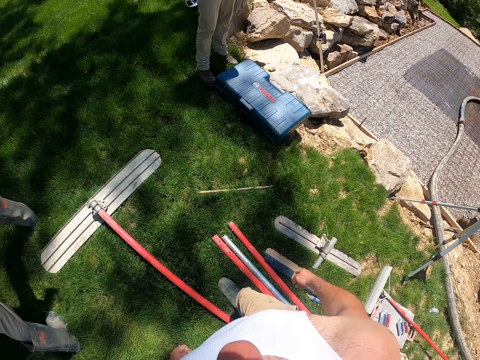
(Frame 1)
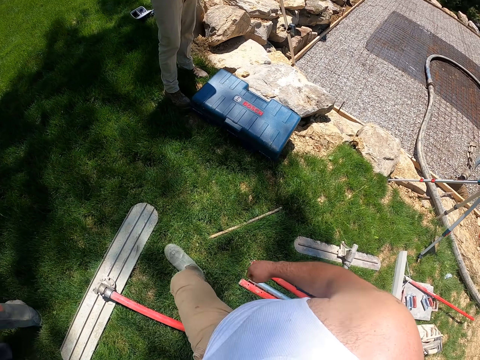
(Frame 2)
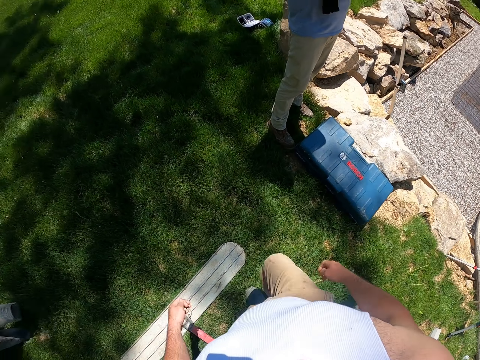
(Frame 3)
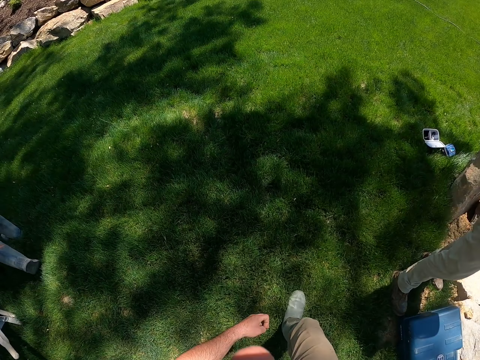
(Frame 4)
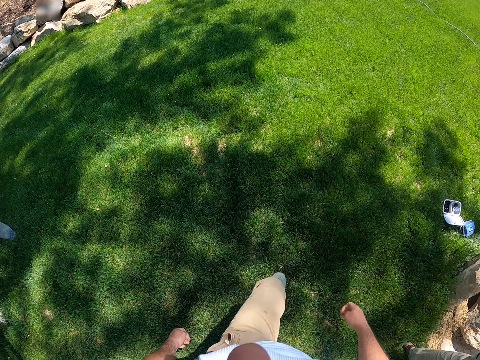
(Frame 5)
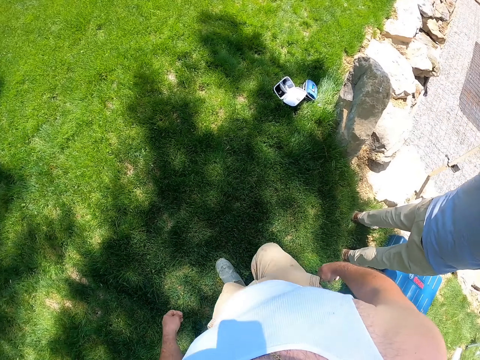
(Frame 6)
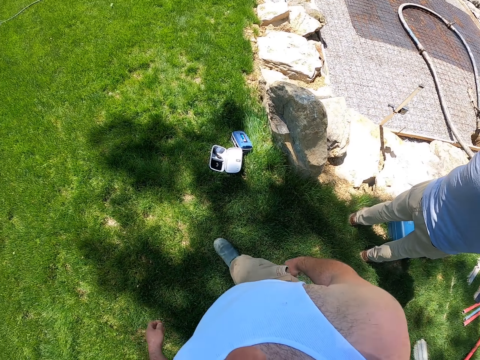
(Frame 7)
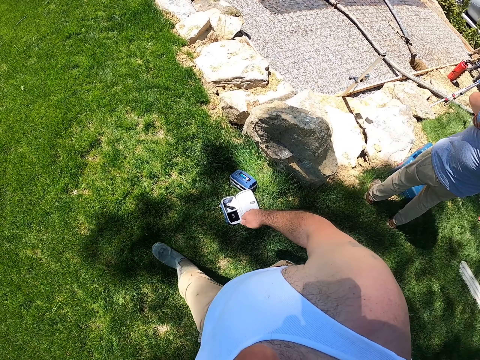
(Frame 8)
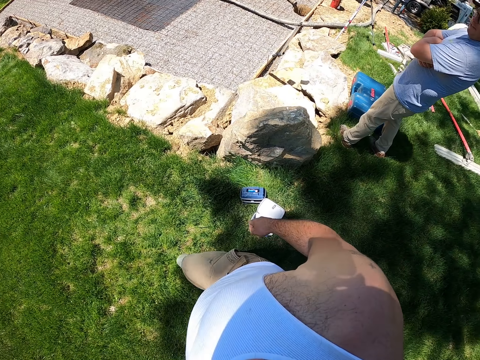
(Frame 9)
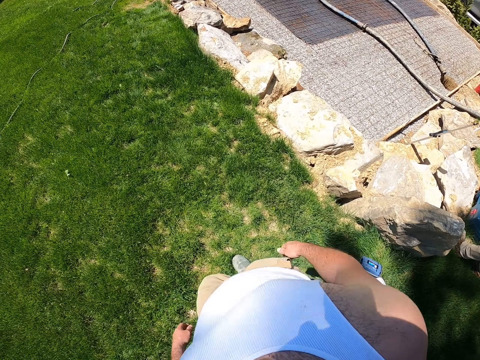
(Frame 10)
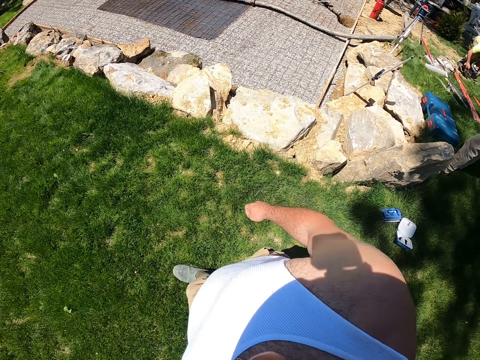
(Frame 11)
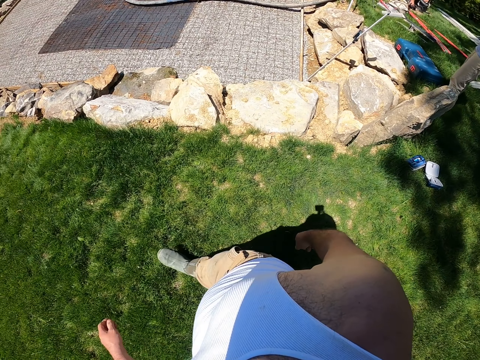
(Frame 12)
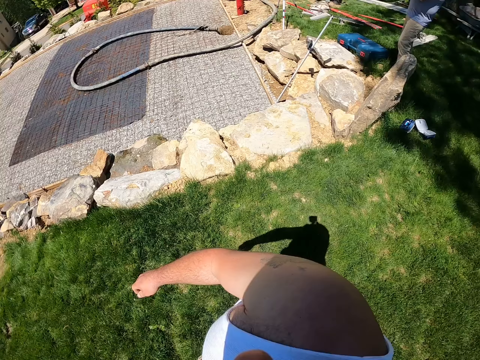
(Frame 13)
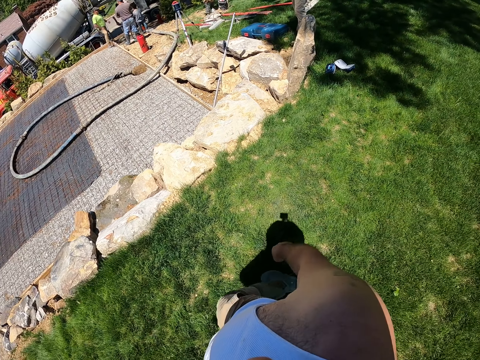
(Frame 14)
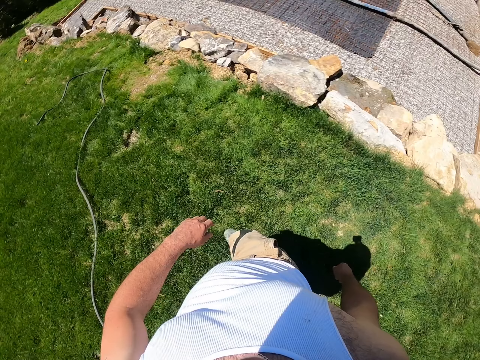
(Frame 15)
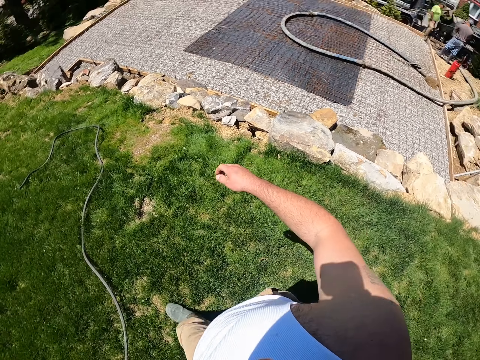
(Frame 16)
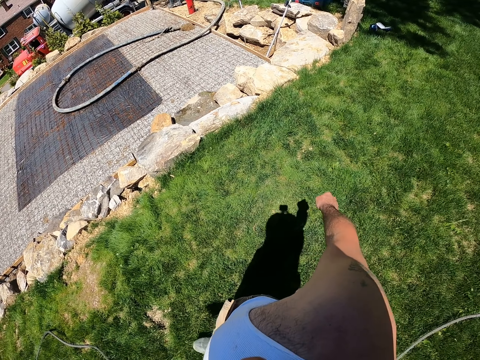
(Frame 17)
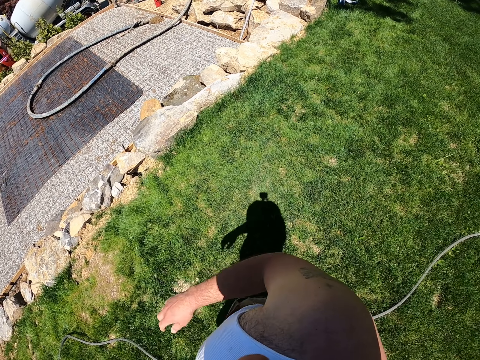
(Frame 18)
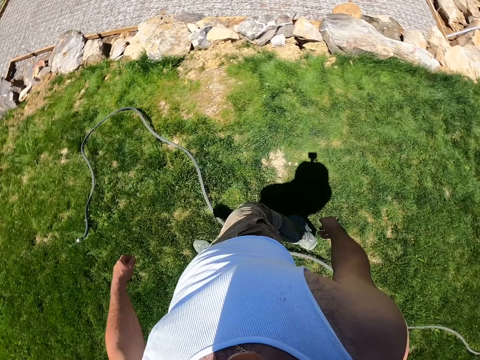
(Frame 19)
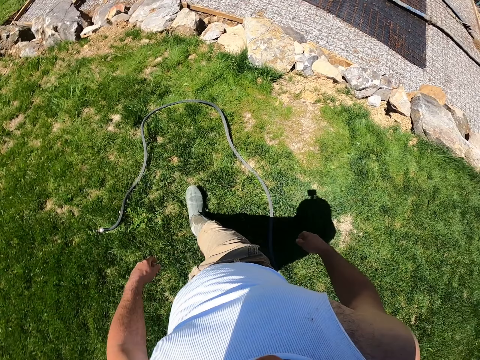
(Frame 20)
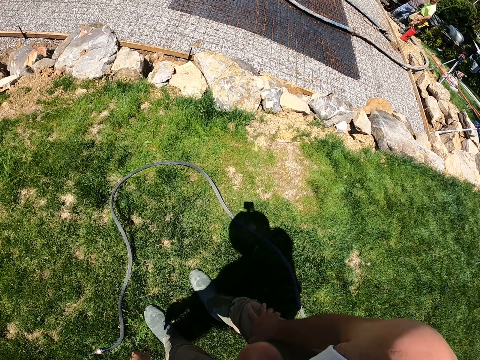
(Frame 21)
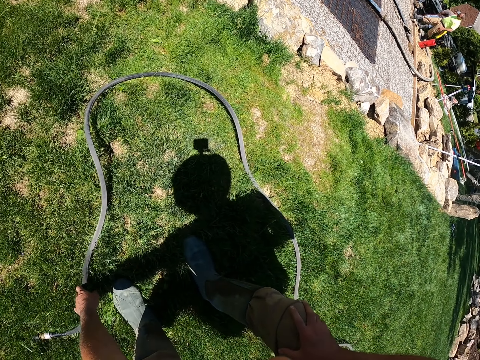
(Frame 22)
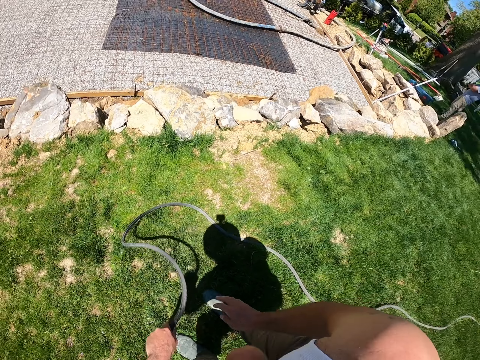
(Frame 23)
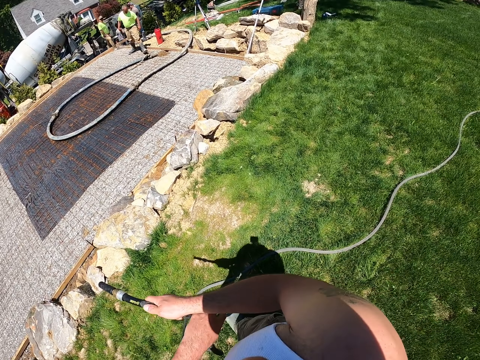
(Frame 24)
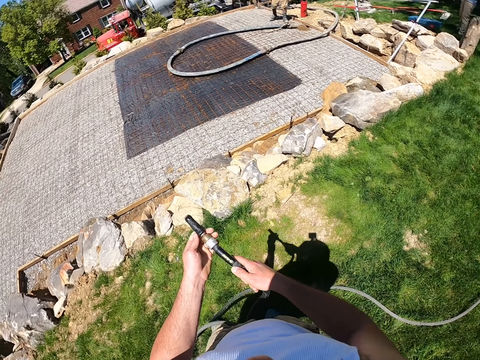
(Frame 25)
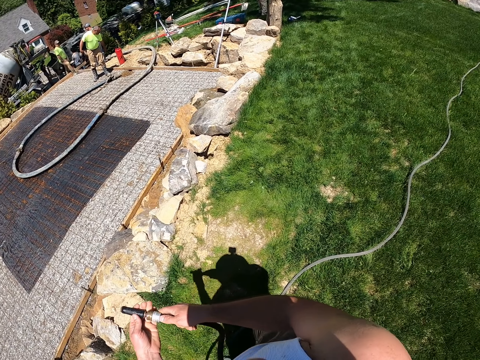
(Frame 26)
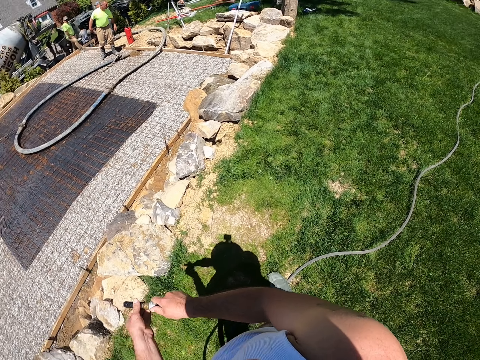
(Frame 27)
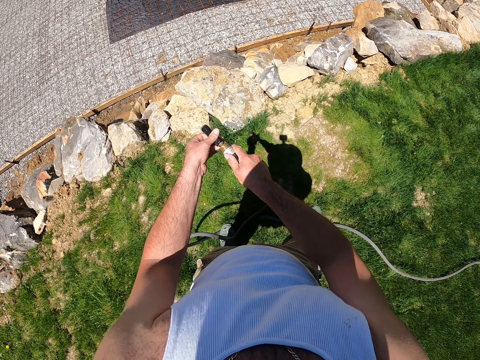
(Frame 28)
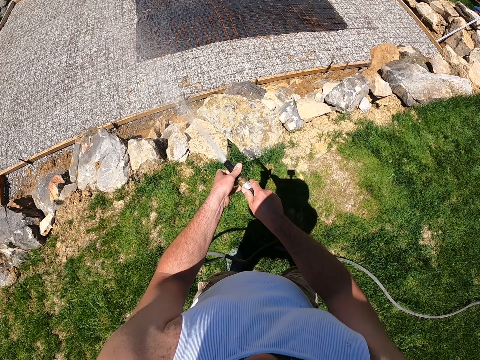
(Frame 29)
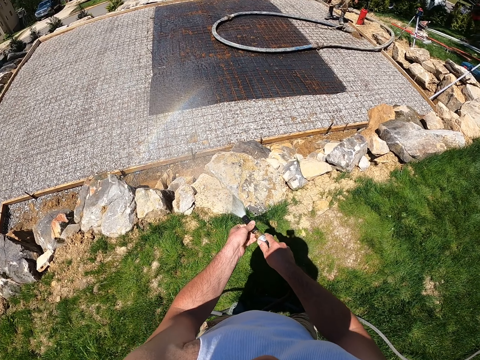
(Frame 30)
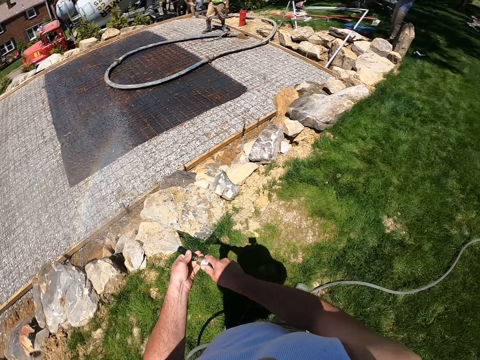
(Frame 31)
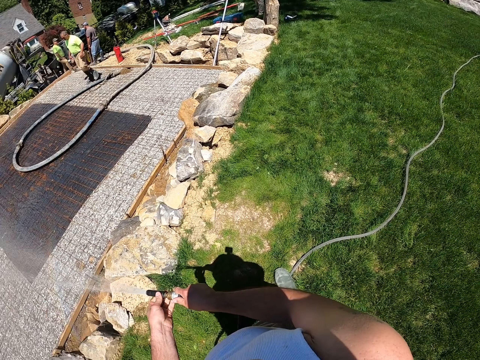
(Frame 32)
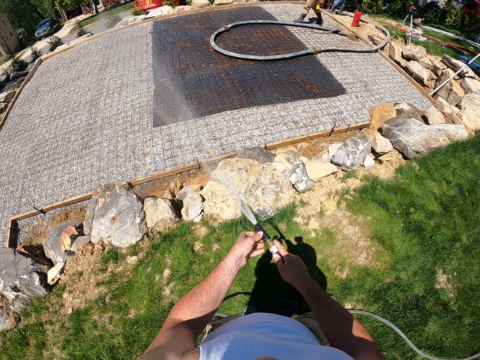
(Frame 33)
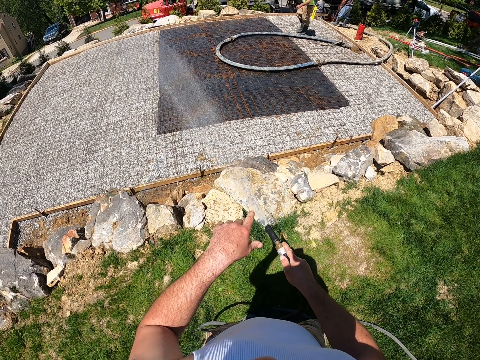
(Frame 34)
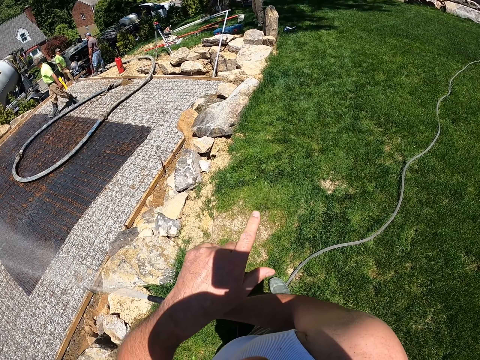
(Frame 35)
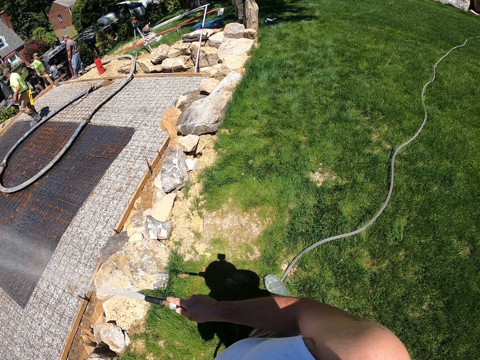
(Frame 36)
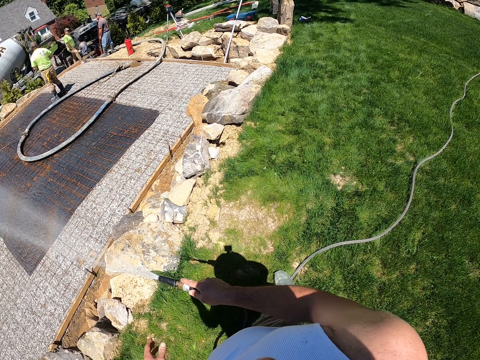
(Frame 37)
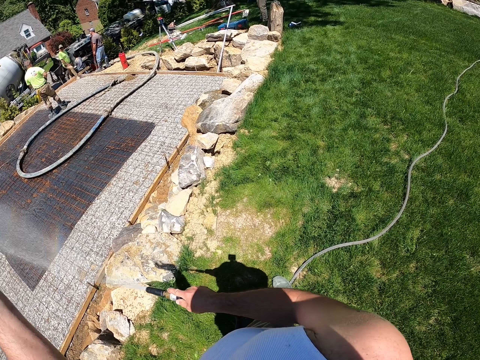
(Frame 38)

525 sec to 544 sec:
The camera wearer picks the pipe from the ground. He opens the hose nozzle of the pipe. He sprays water on the dry slab as he gestures with his hands.

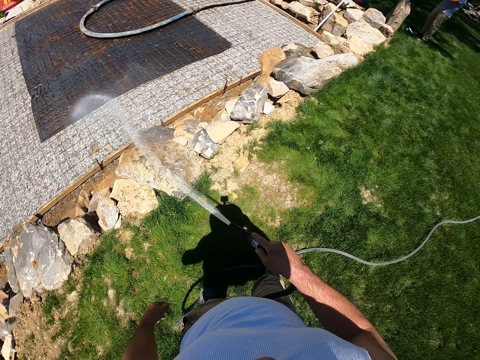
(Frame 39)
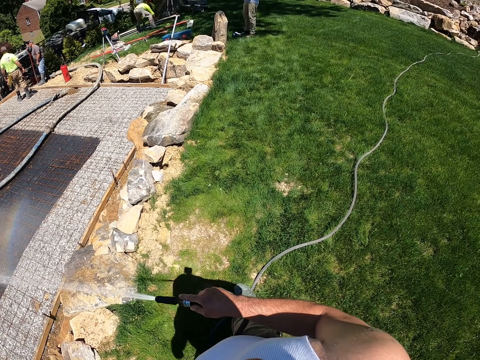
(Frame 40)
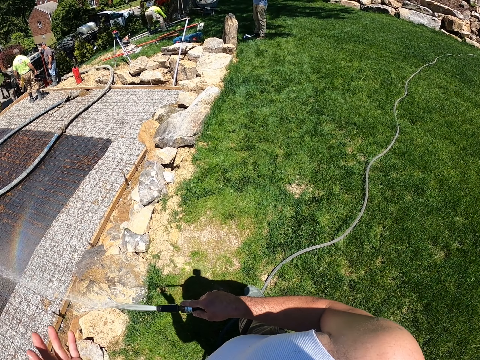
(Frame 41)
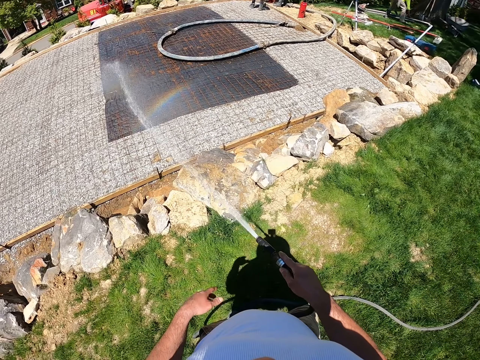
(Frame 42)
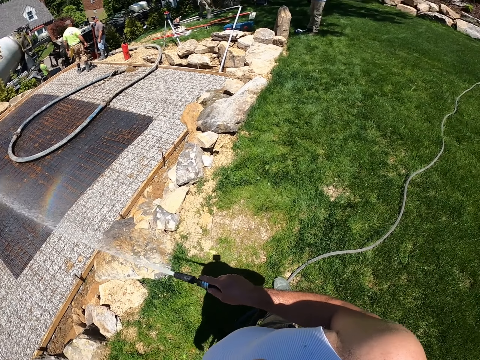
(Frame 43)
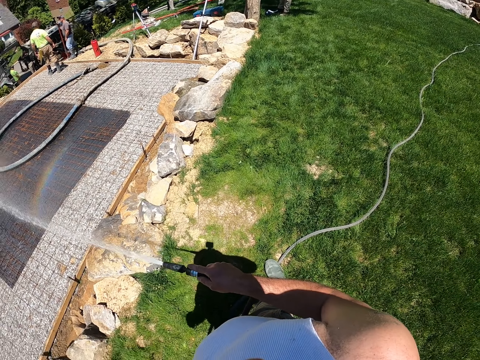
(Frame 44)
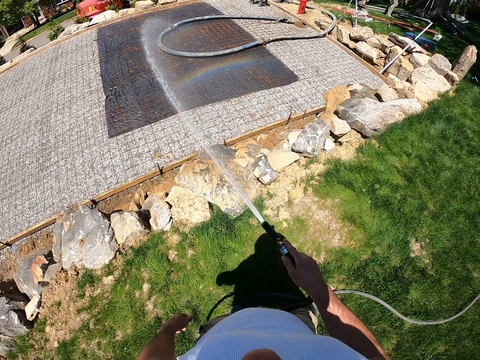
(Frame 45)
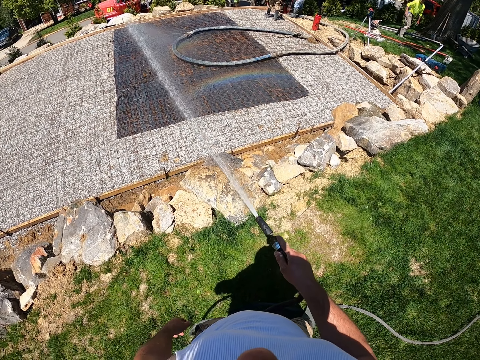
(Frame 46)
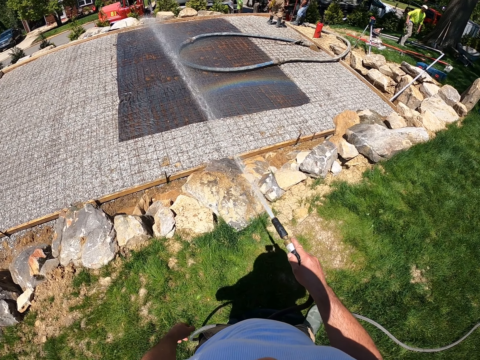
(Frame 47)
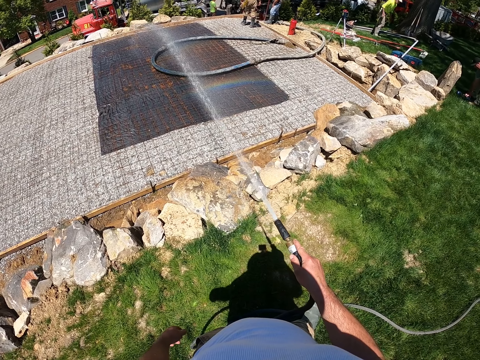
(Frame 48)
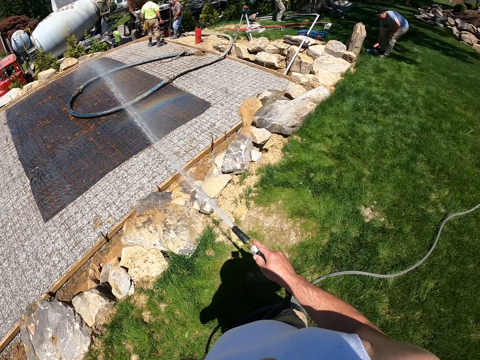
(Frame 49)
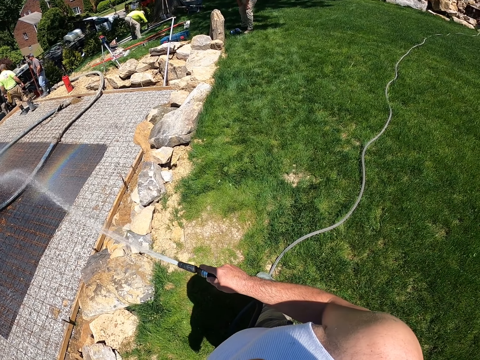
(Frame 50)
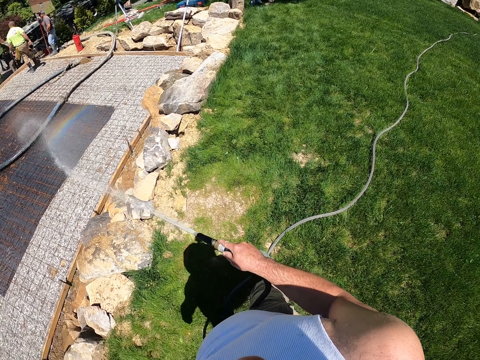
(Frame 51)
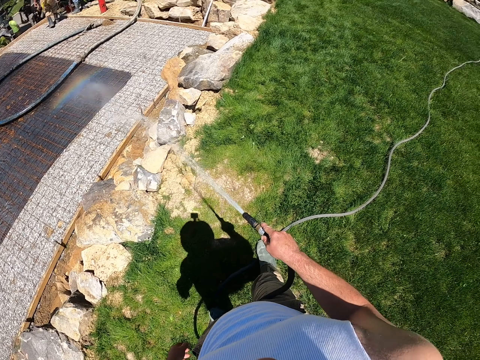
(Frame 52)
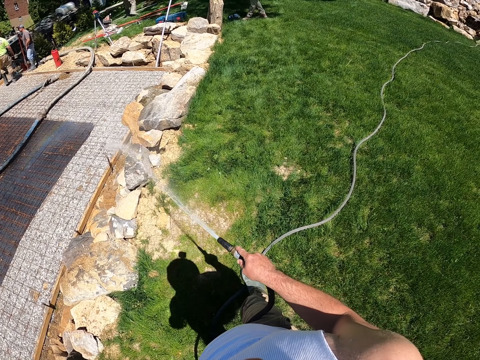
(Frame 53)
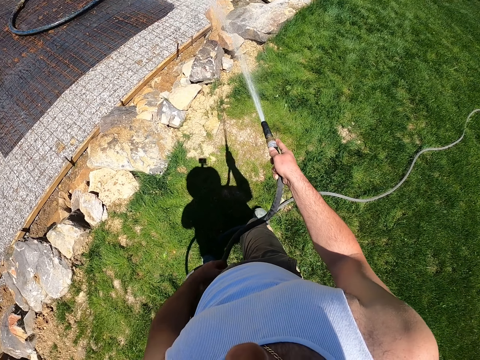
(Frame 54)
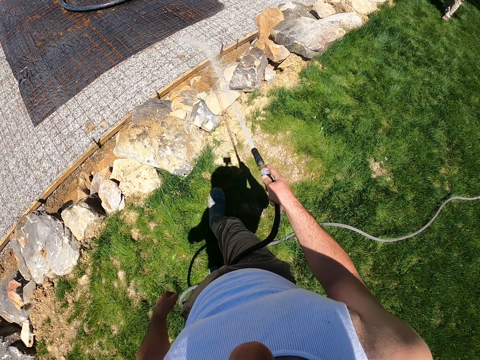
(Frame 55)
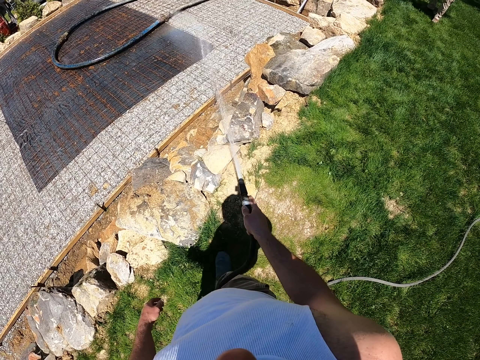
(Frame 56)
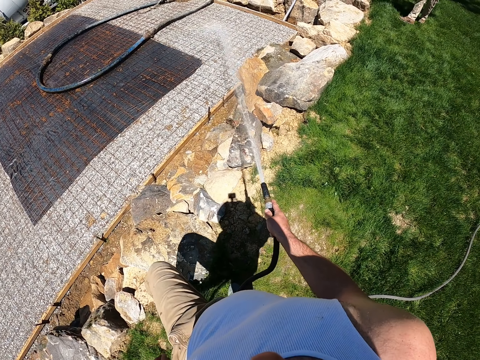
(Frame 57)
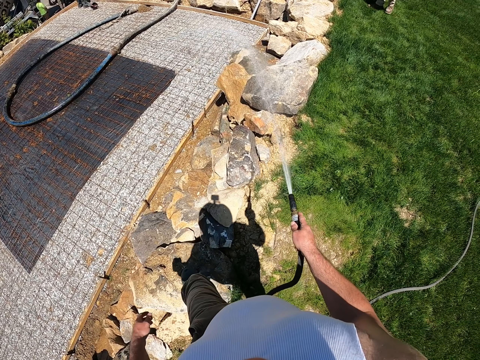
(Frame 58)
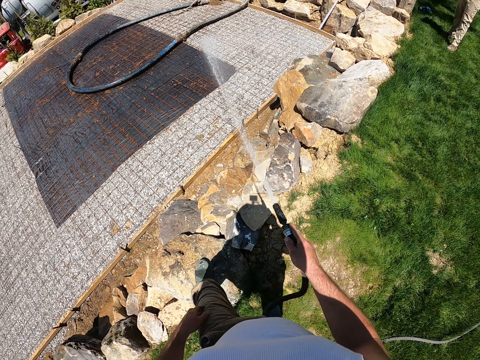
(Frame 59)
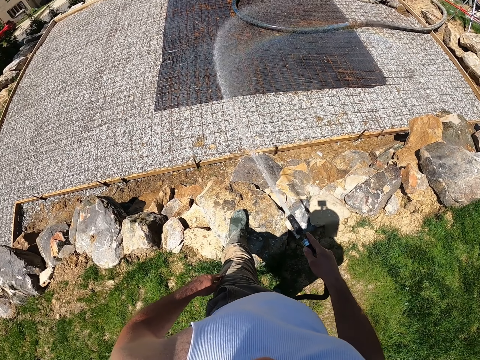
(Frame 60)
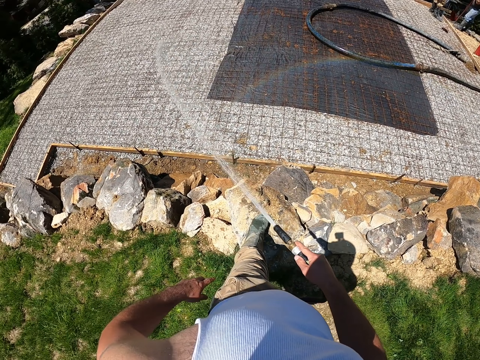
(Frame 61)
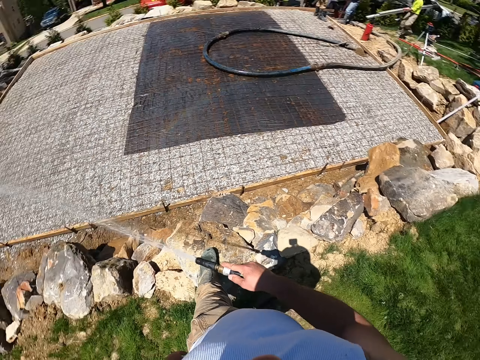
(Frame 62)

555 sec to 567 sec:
The camera wearer looks around. They spray water on the construction site. They walk forward.
